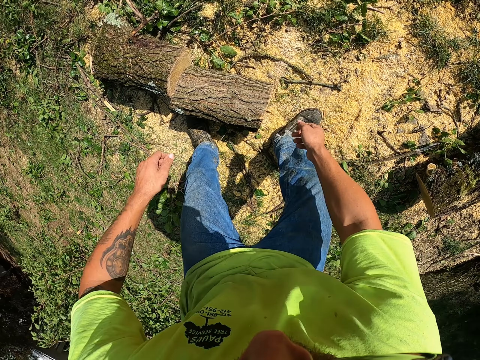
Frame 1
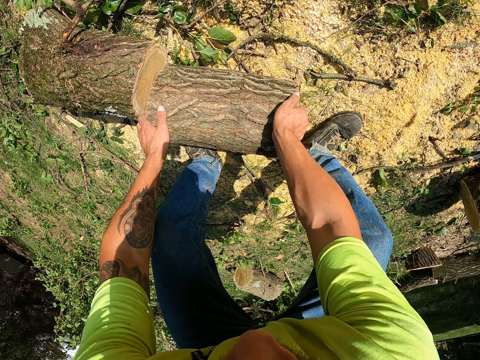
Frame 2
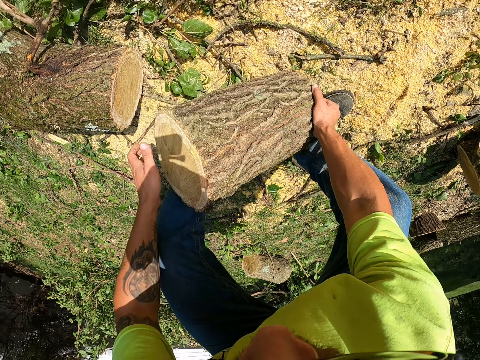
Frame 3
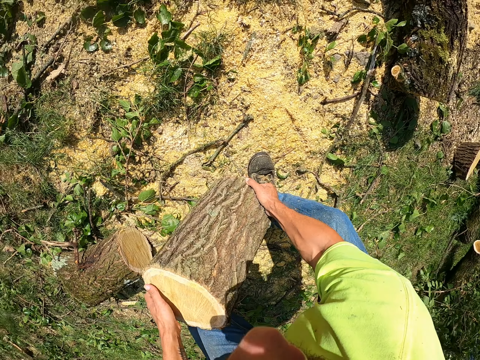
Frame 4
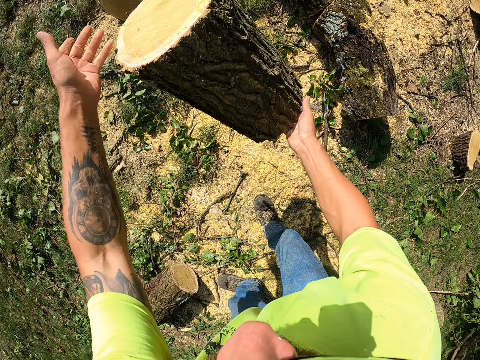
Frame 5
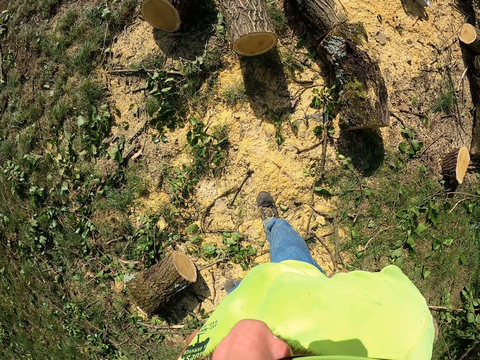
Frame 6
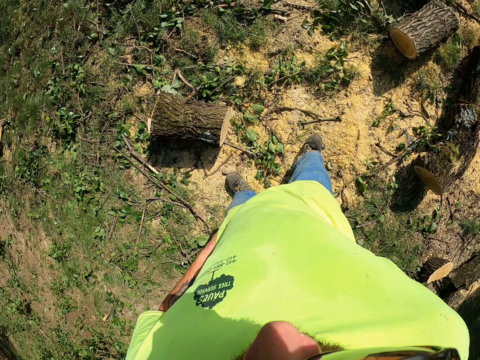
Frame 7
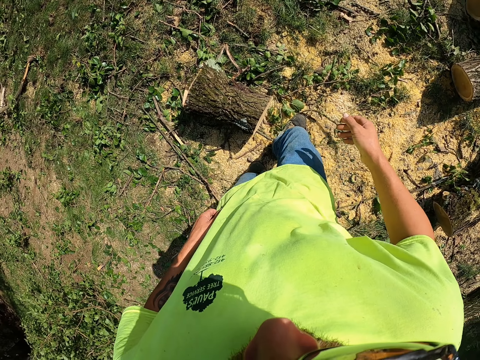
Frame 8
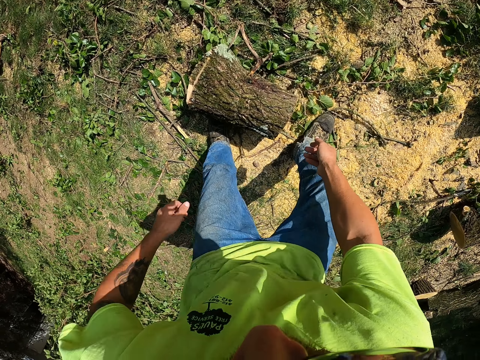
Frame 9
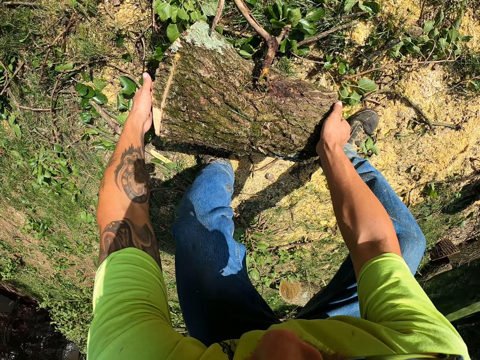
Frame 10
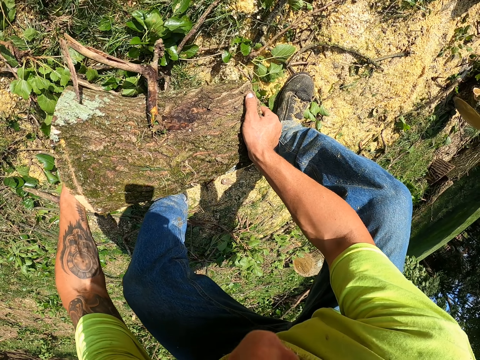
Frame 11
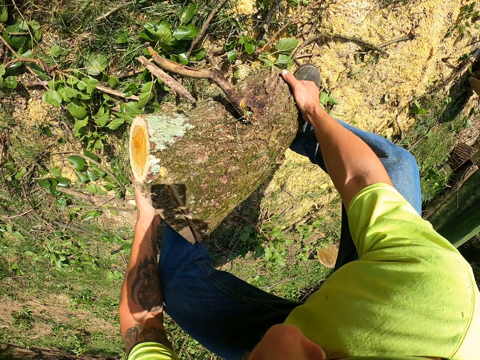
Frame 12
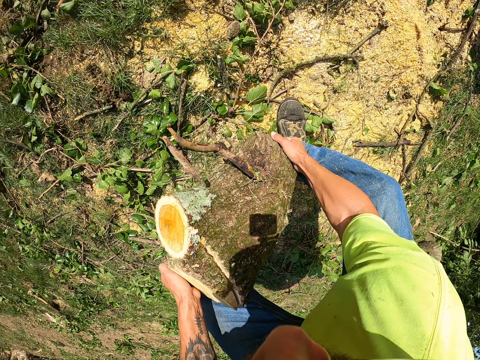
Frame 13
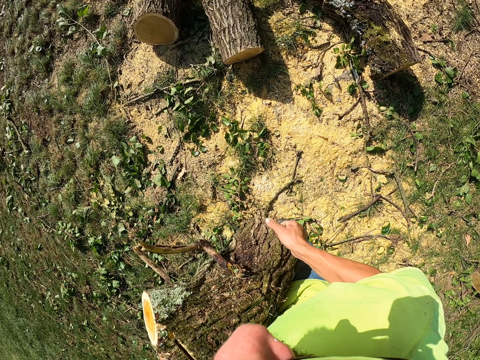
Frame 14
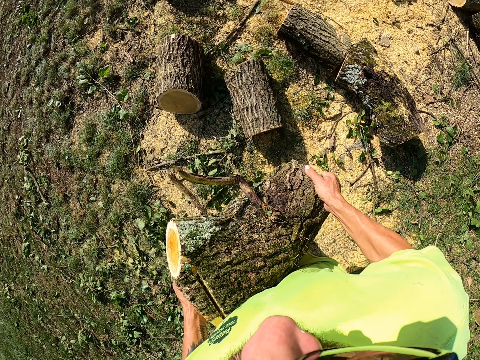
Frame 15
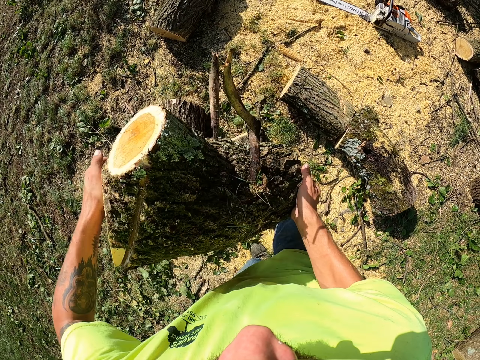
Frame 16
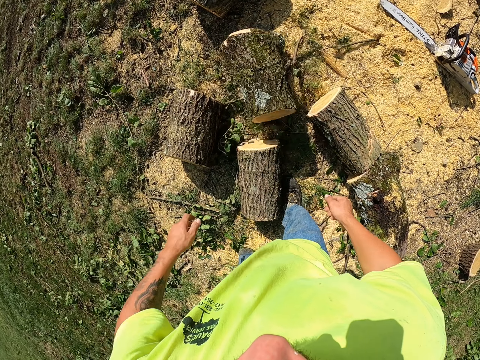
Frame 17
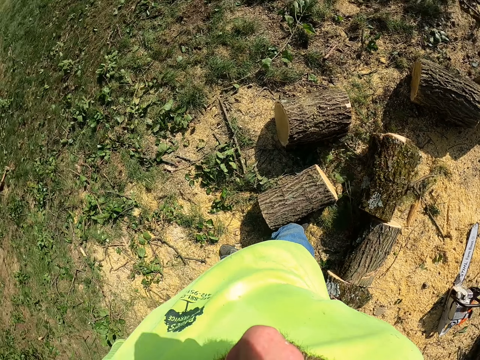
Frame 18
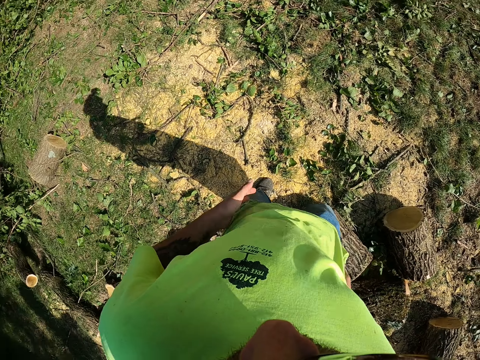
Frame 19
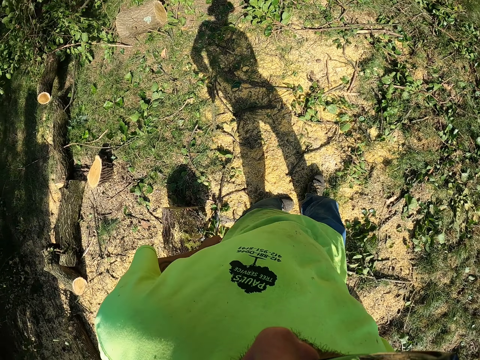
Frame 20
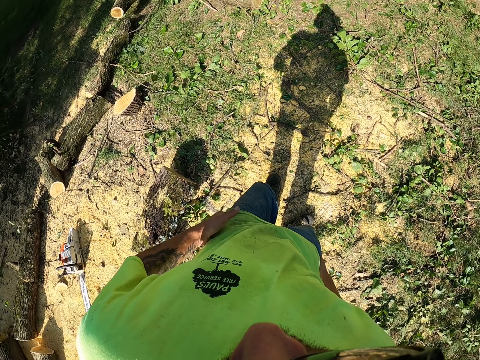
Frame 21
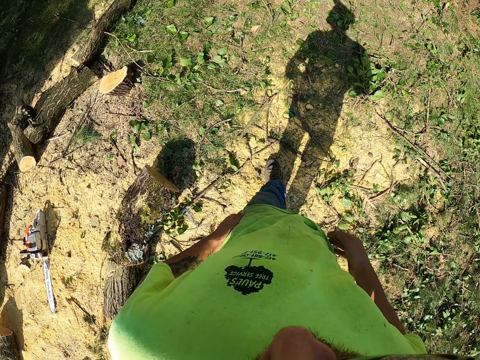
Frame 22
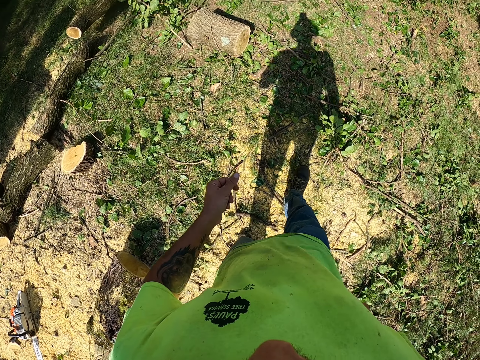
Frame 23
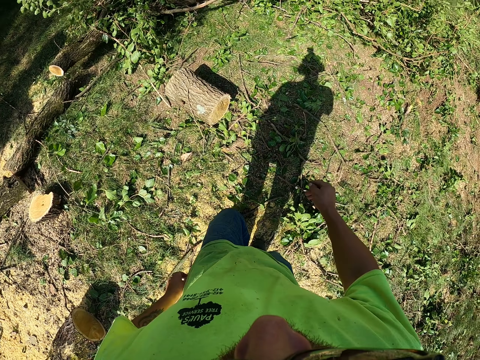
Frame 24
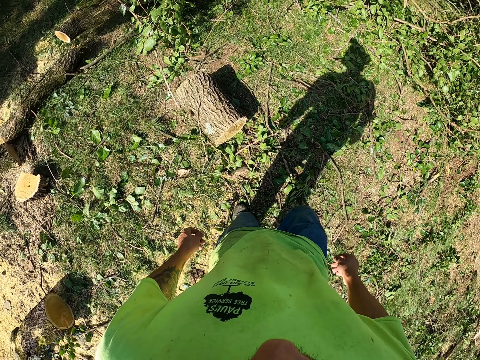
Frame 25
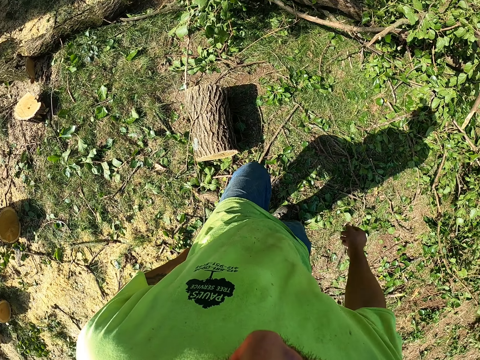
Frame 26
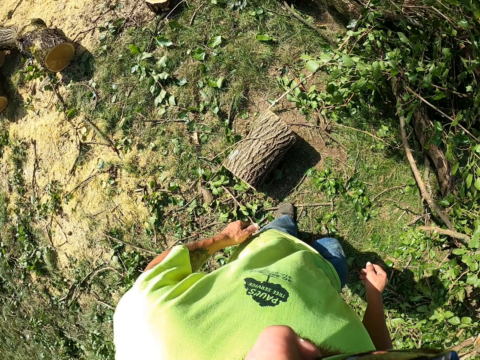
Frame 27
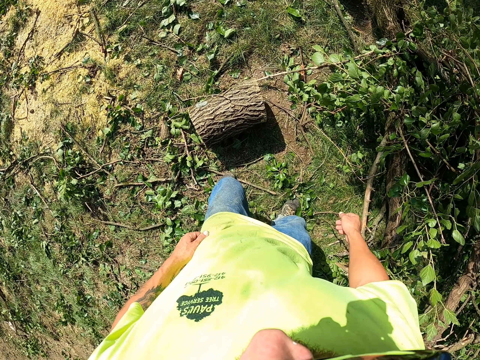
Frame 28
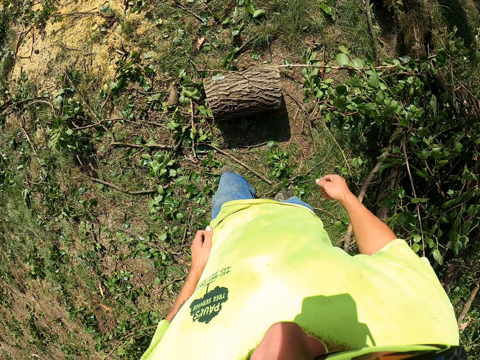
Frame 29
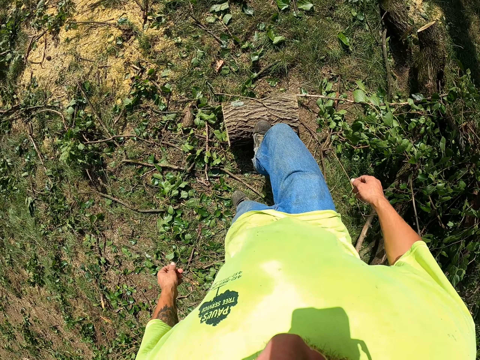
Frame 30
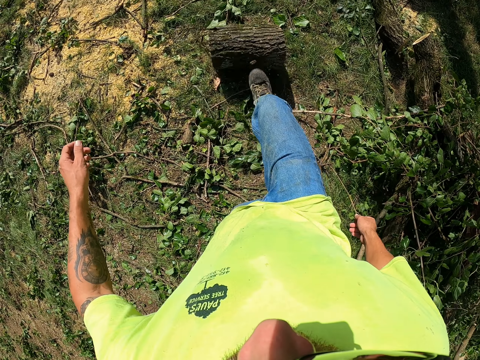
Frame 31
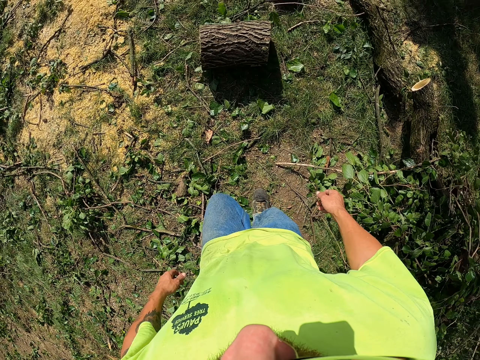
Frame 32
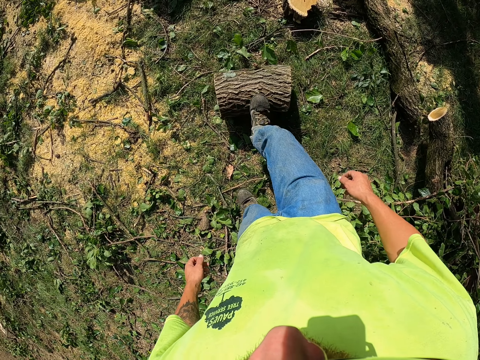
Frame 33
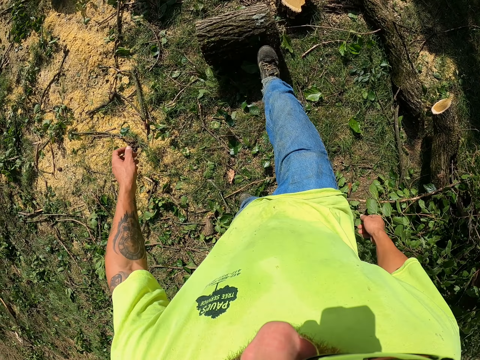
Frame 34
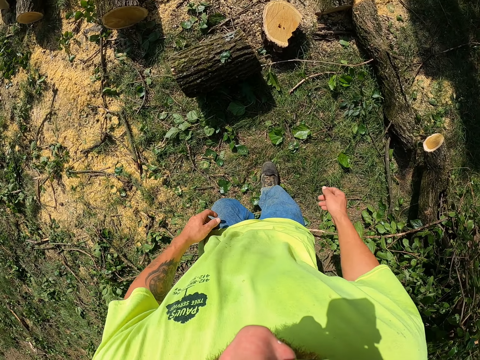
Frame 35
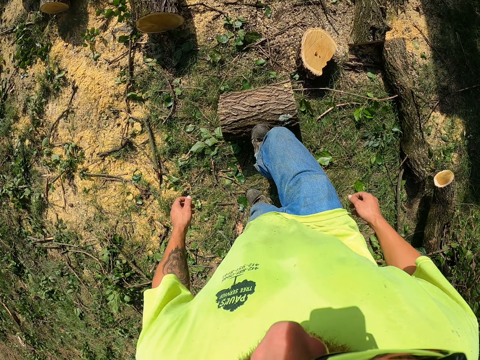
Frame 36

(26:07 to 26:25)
The camera wearer carries a log of wood on the ground with both hands and throws the log of wood on the ground with both hands. He carries a log of wood on the ground with both hands and throws the log of wood on the ground with both hands. He wipes his hands with clothes. He walks. He rolls a log of wood on the ground with his right leg.

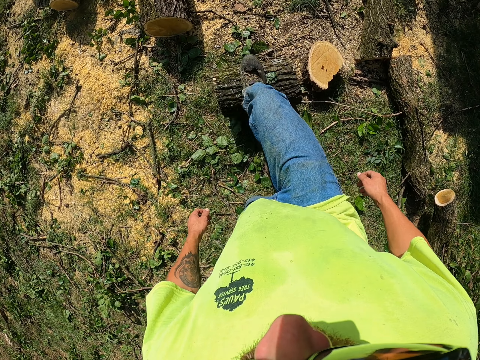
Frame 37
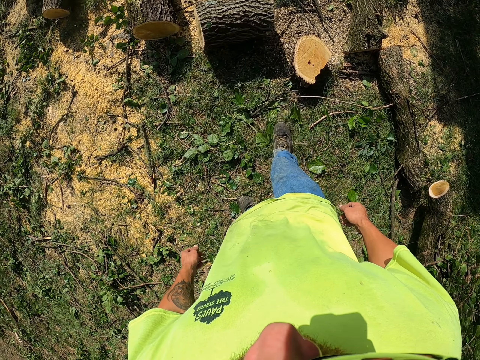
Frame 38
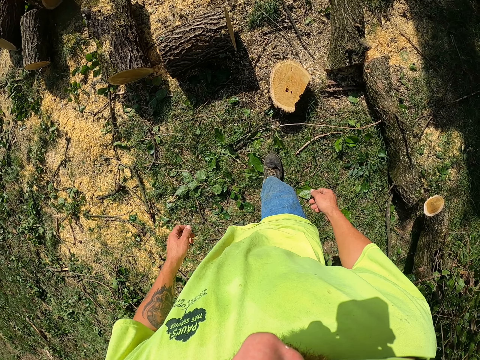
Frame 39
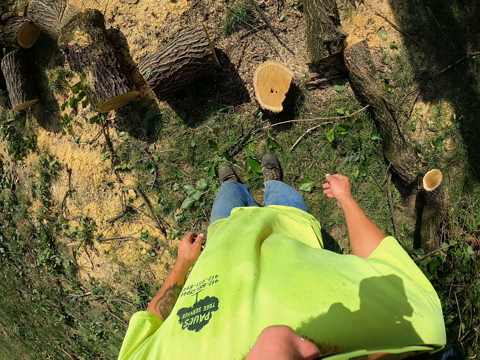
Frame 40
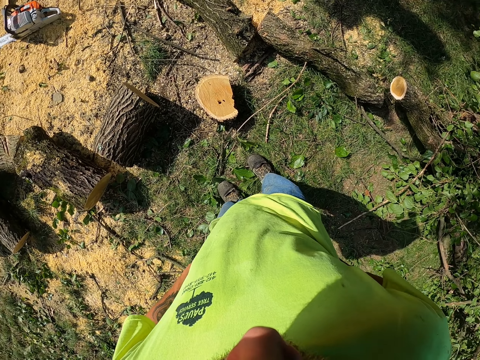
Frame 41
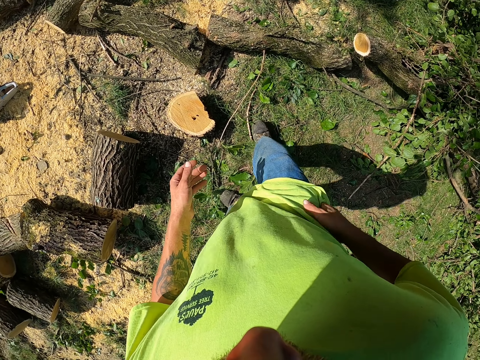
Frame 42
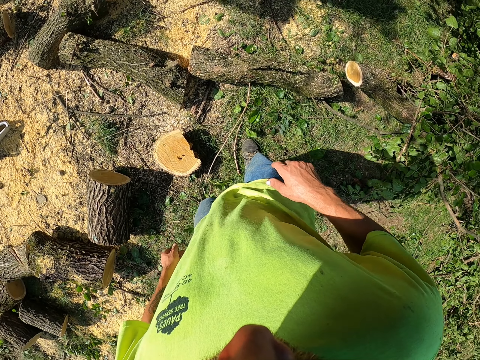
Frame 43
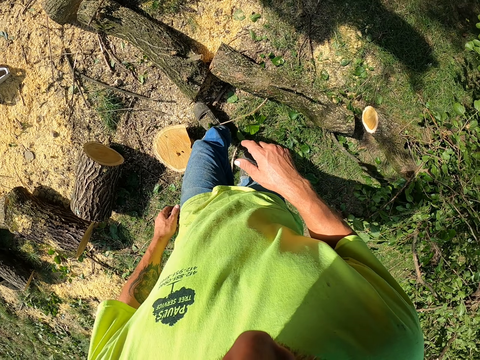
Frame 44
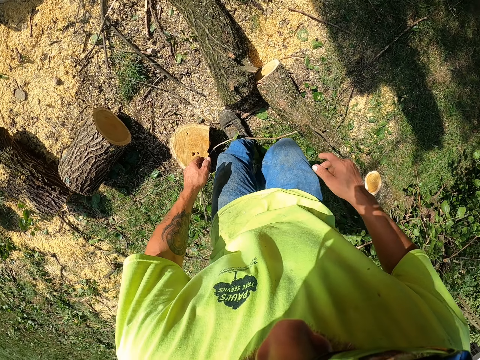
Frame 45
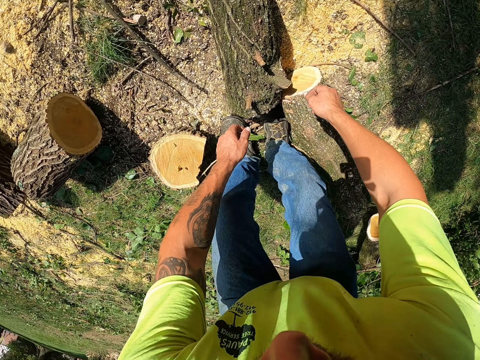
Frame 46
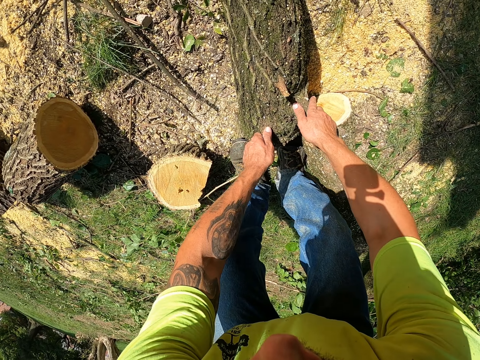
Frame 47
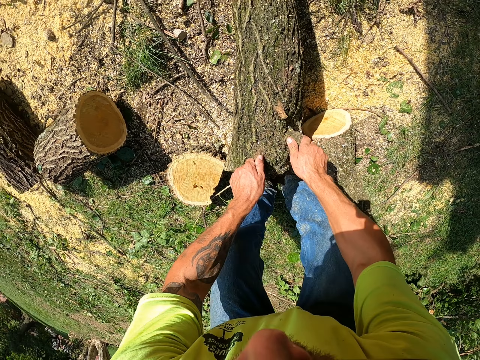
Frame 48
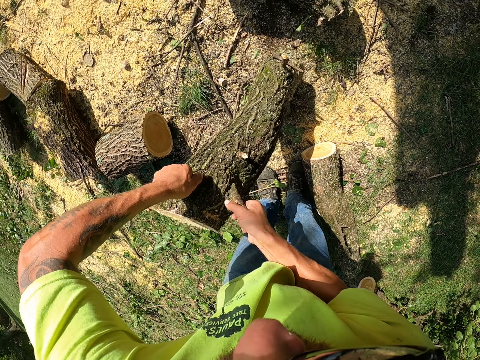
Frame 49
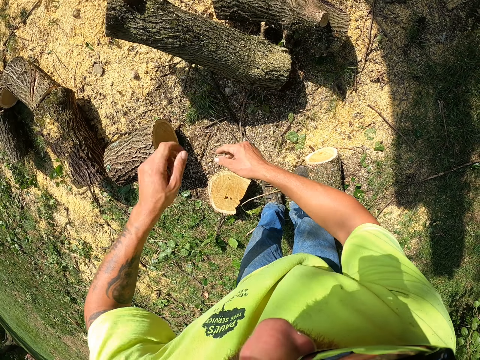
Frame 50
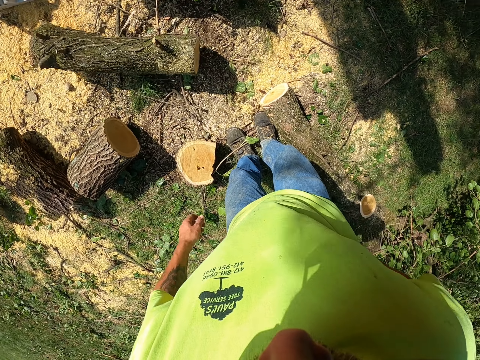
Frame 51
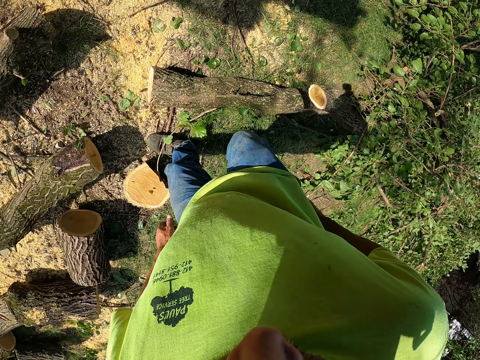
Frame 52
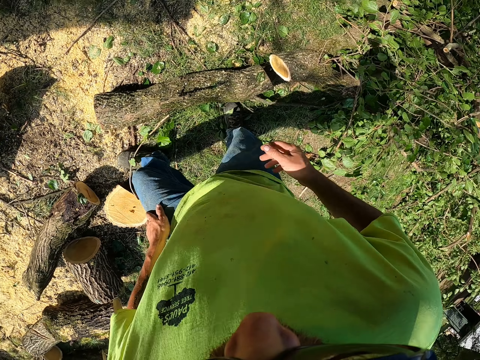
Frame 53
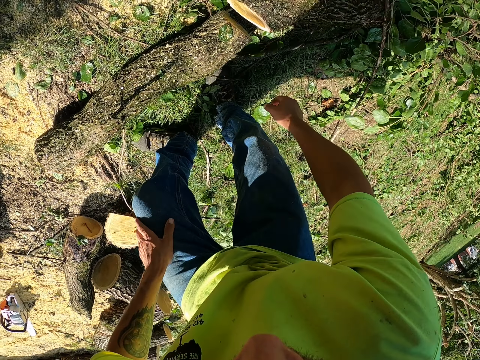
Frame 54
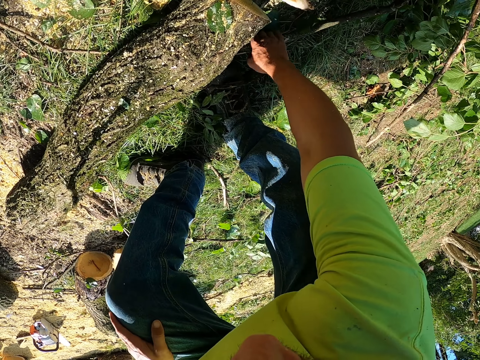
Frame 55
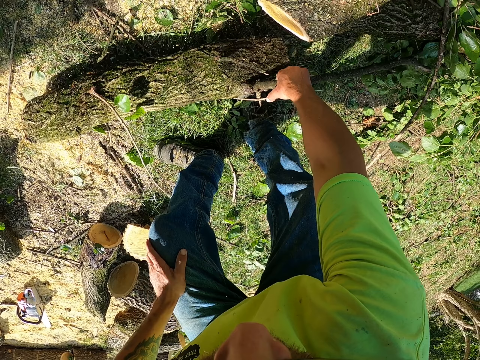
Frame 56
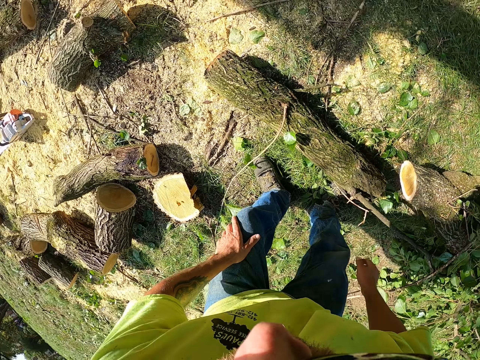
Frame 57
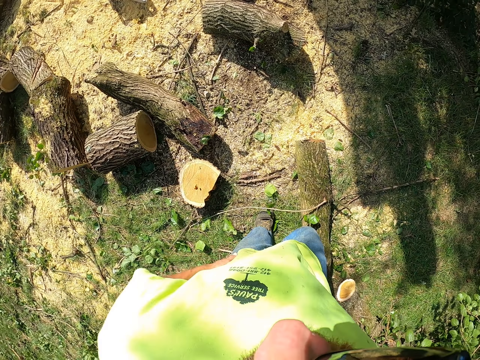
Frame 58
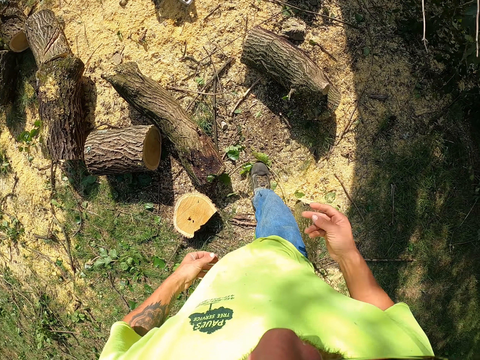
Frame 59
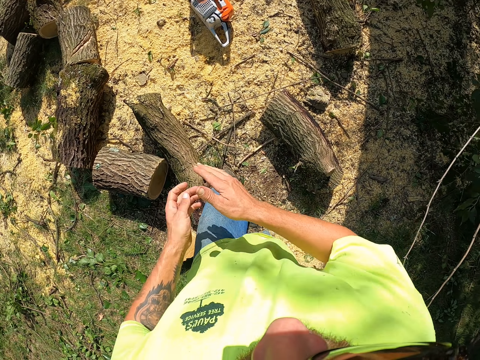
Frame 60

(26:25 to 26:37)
The camera wearer wipes his hands with his clothes. He lifts a log of wood from the ground with both hands and throws the log of wood on the ground with both hands. He turns a trunk. He moves a log of wood on the ground with his right hand.
